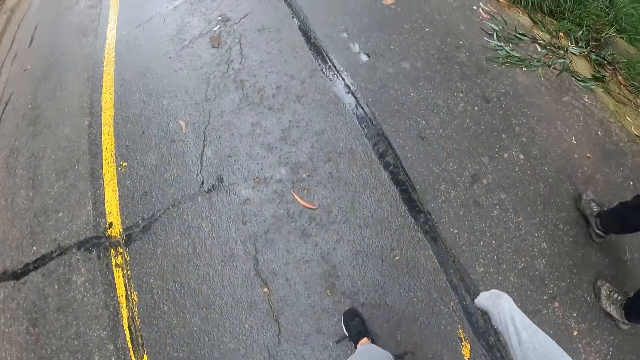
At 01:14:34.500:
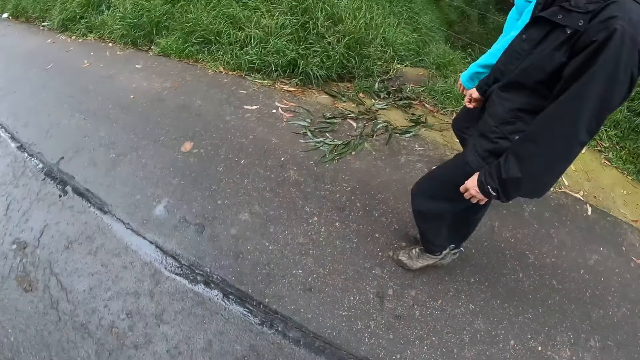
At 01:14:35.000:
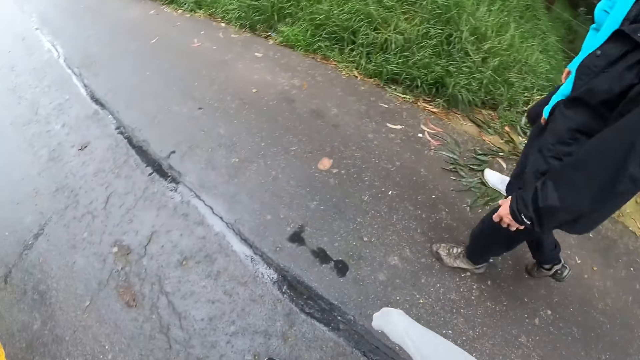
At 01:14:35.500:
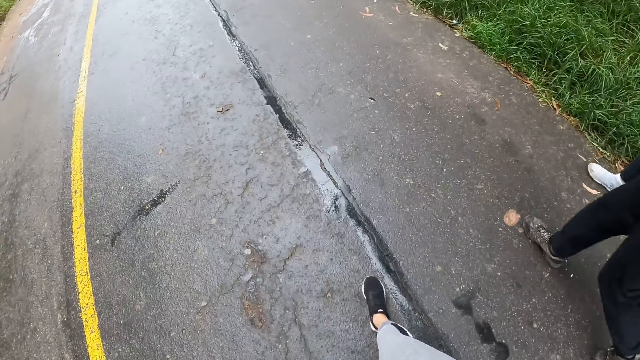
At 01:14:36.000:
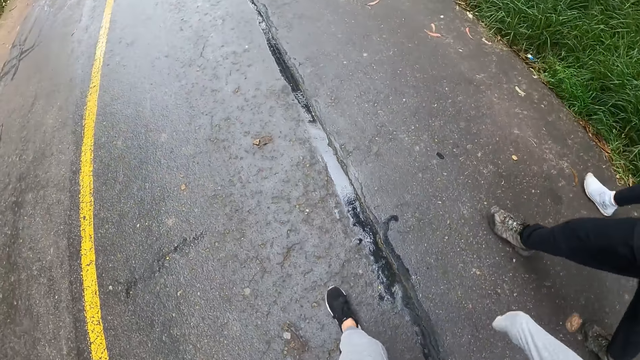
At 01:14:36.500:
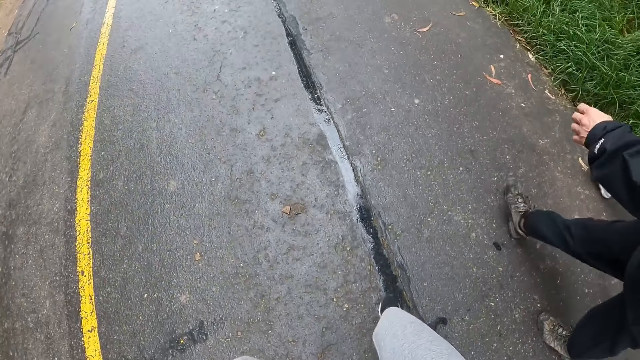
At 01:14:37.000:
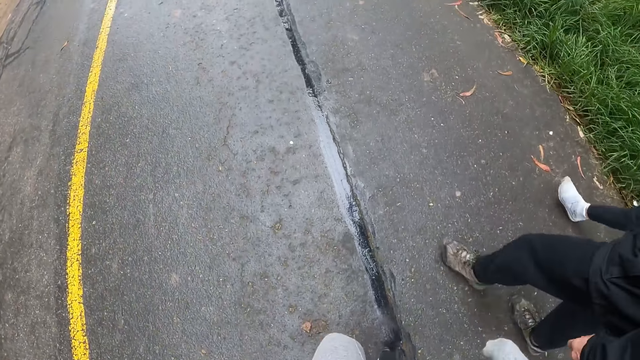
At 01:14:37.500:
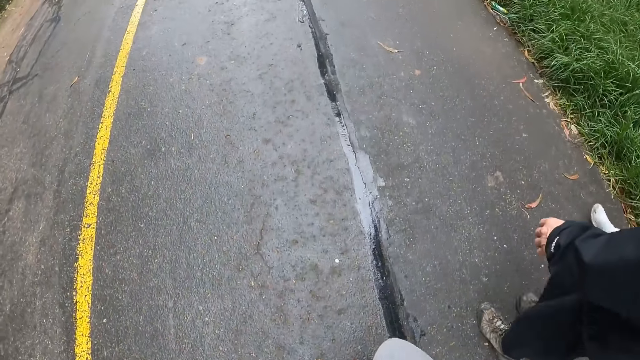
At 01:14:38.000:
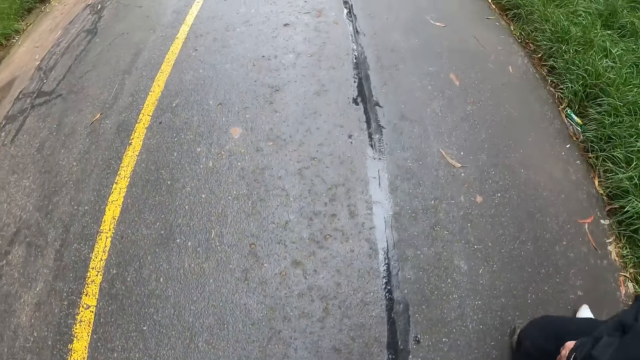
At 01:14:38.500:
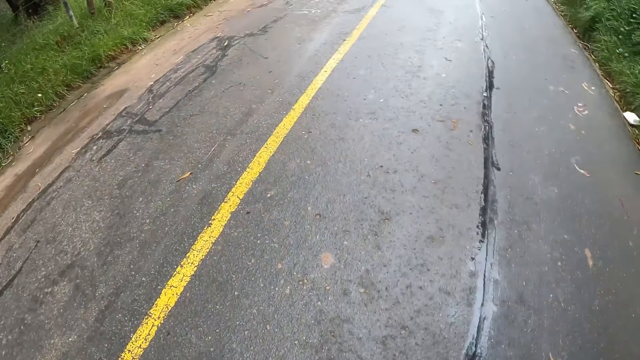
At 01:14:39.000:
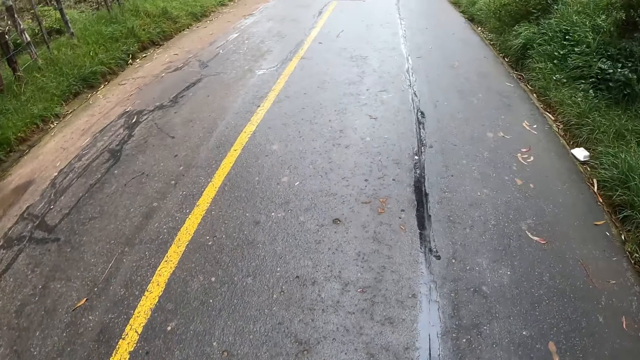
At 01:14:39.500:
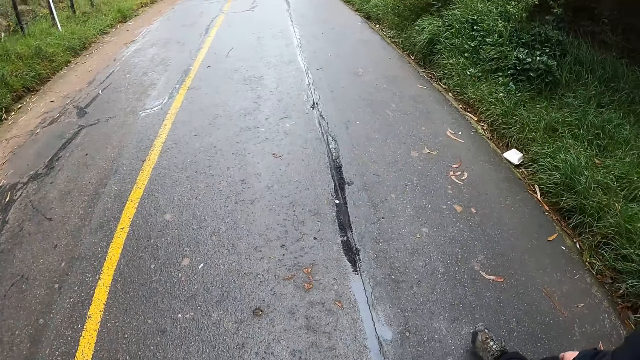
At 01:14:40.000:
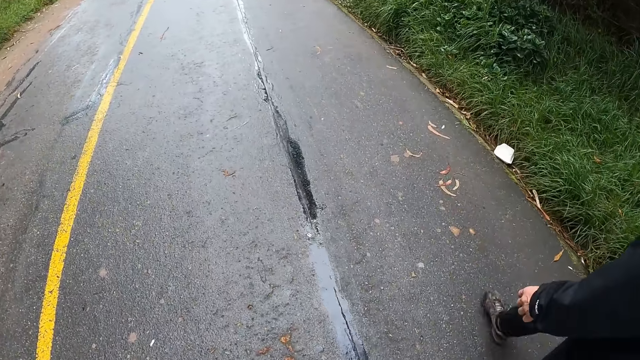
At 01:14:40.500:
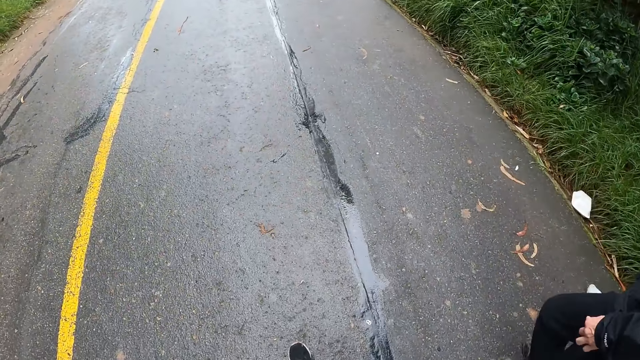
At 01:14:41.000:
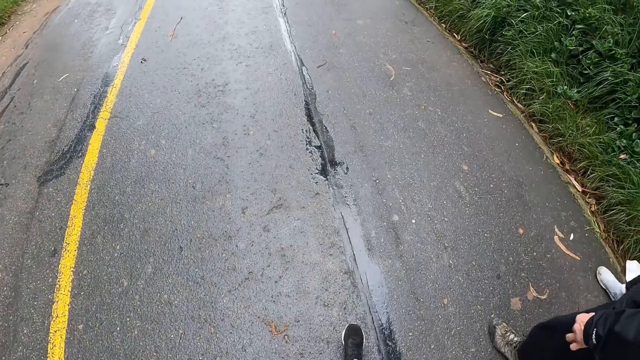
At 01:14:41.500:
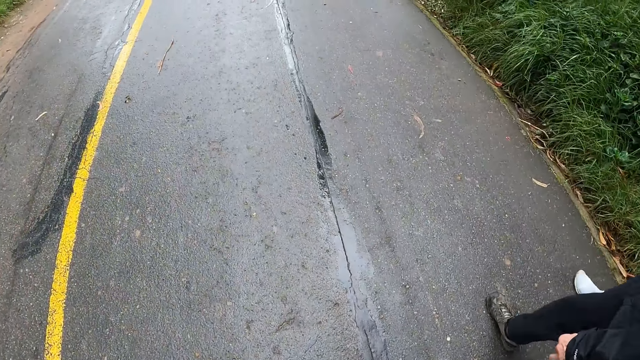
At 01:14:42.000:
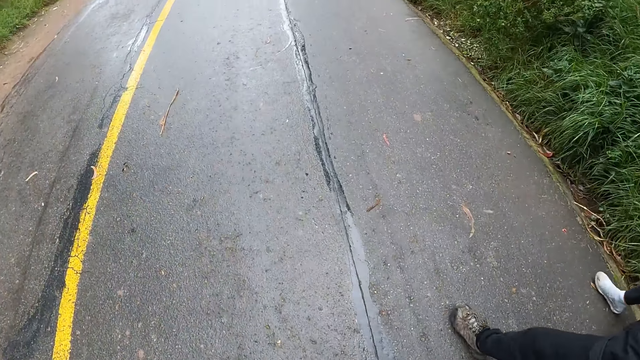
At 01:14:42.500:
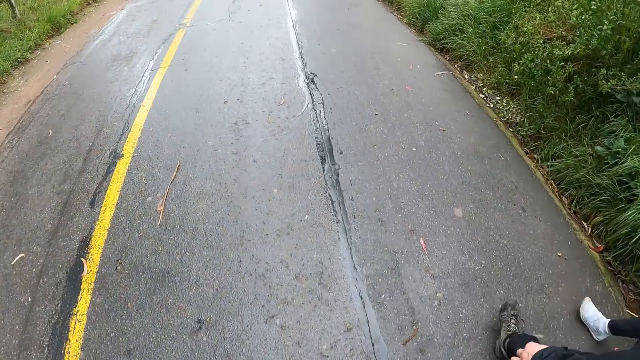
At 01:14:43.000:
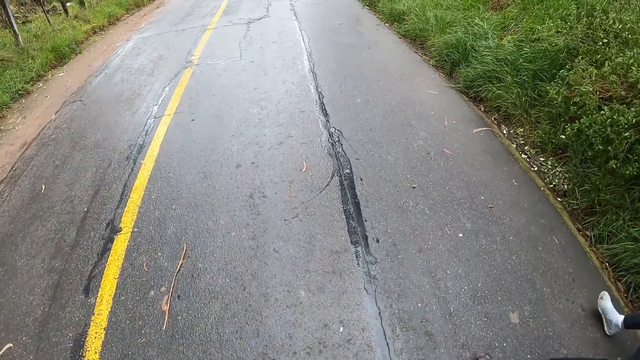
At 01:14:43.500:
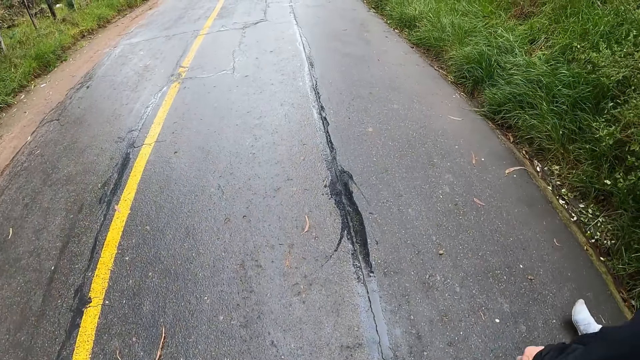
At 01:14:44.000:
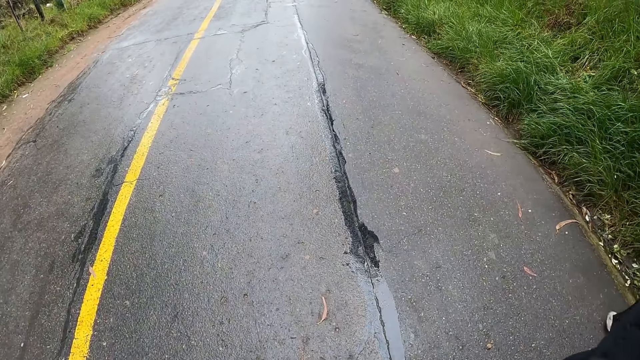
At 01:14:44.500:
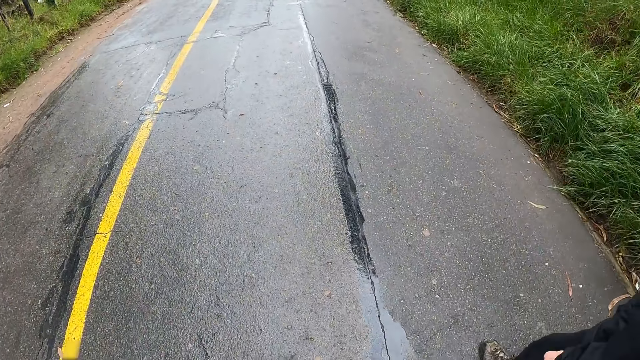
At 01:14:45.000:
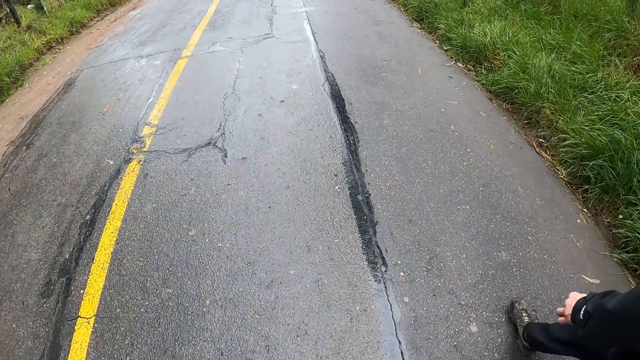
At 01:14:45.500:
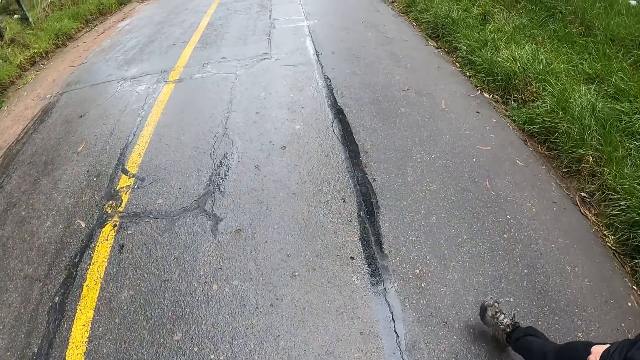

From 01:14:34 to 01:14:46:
A person waves a hand up. The camera wearer walks on the road with the person and a lady.

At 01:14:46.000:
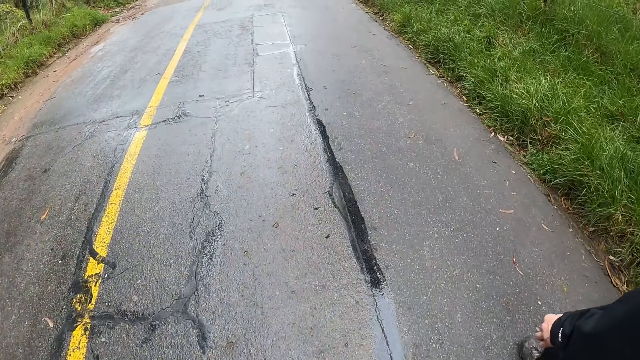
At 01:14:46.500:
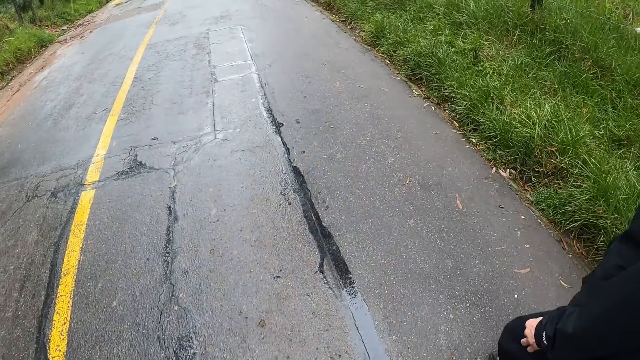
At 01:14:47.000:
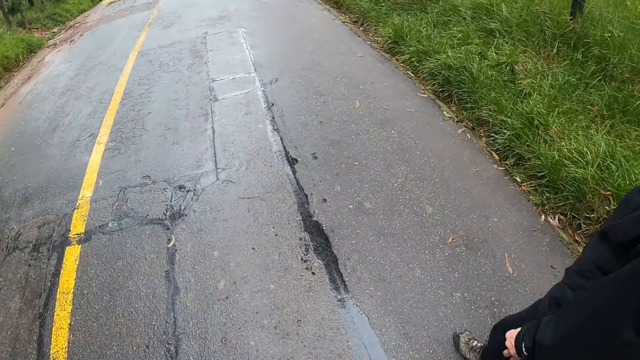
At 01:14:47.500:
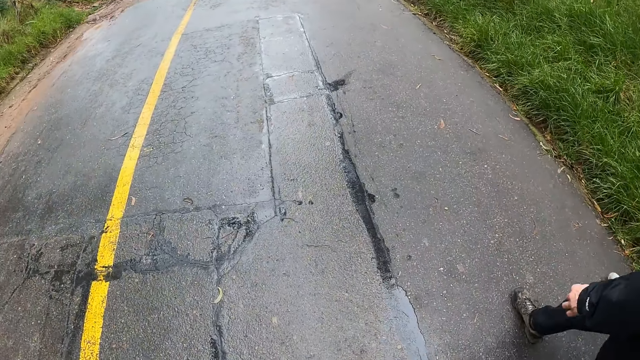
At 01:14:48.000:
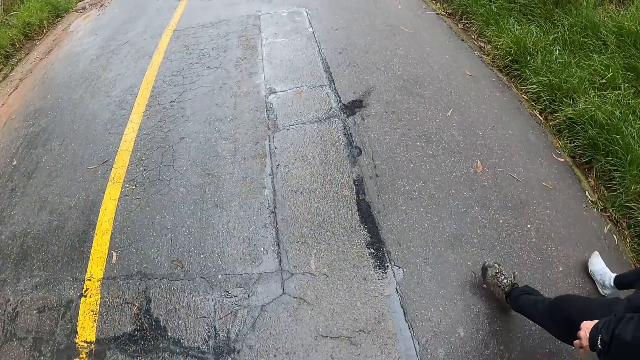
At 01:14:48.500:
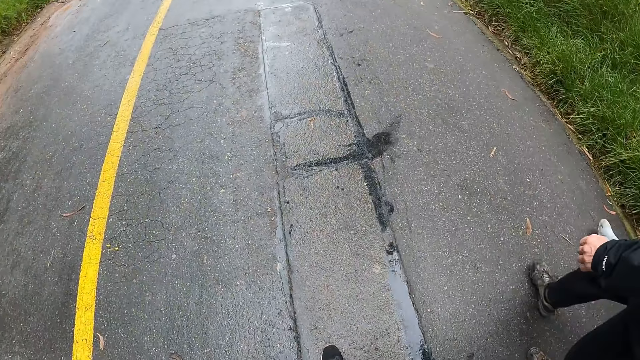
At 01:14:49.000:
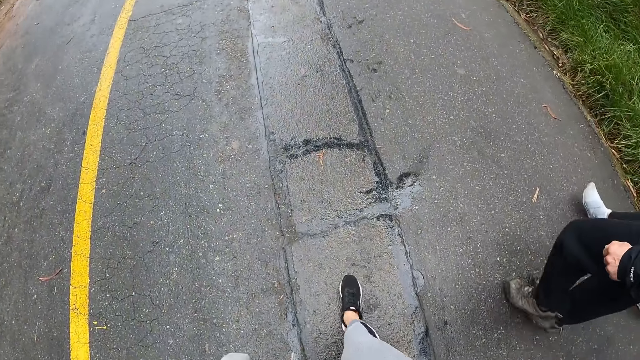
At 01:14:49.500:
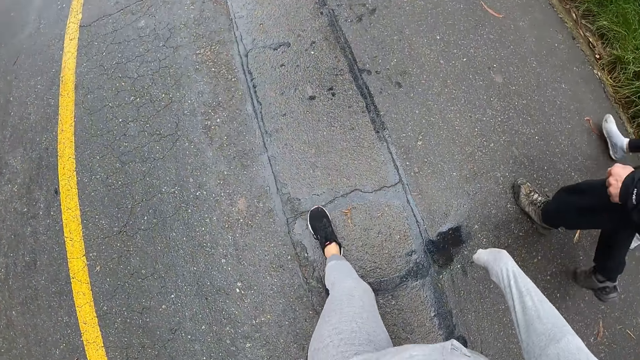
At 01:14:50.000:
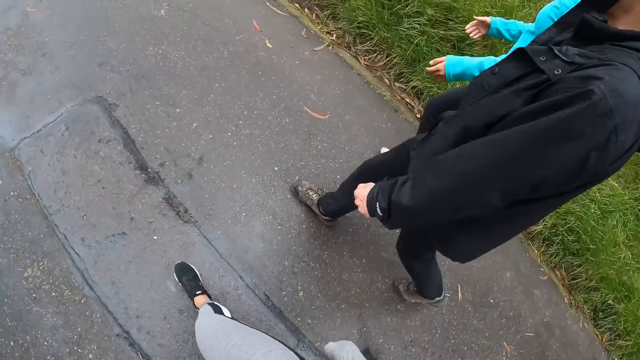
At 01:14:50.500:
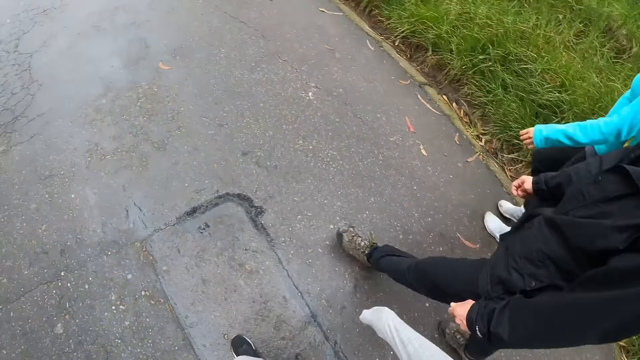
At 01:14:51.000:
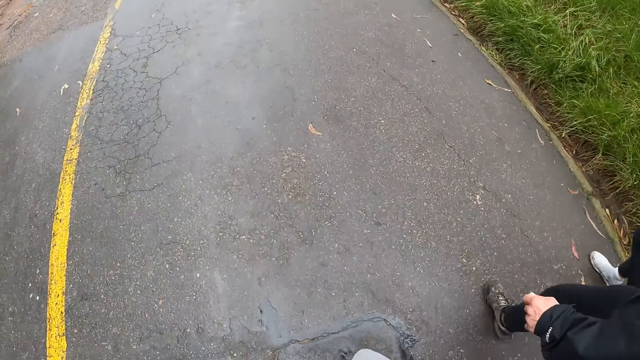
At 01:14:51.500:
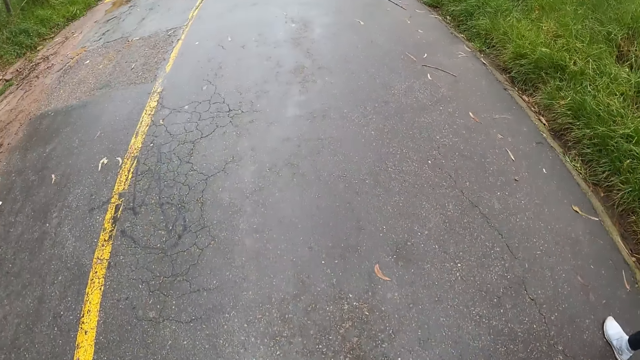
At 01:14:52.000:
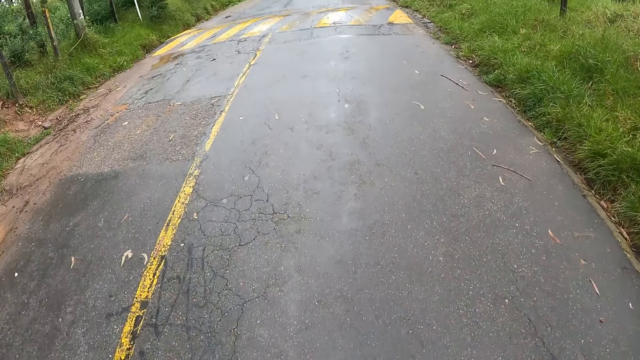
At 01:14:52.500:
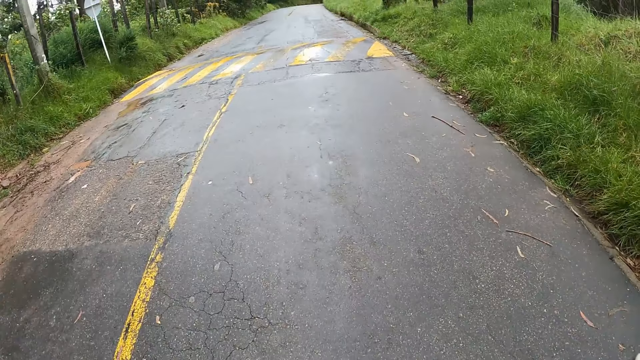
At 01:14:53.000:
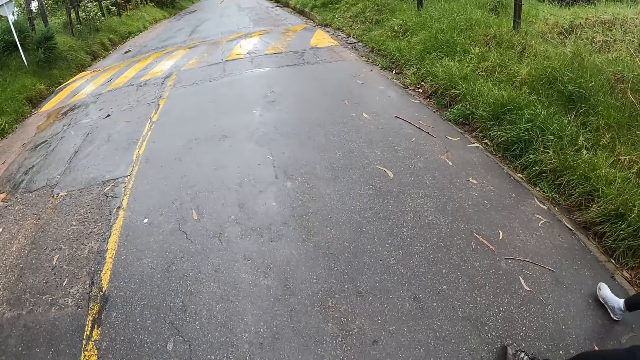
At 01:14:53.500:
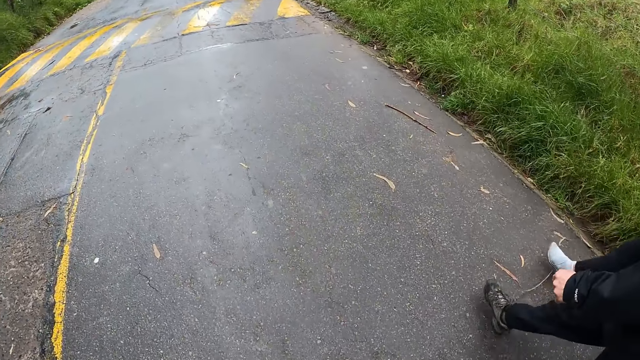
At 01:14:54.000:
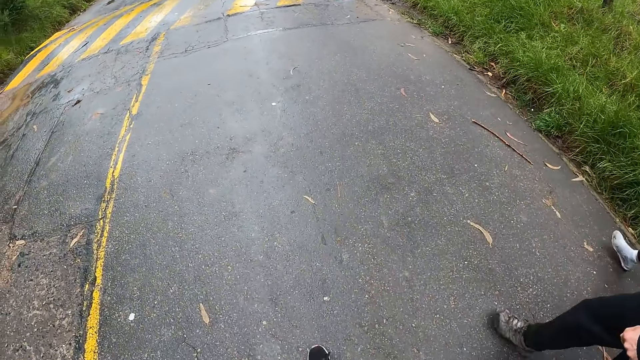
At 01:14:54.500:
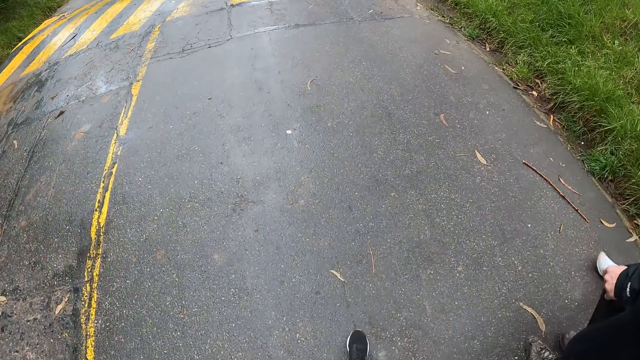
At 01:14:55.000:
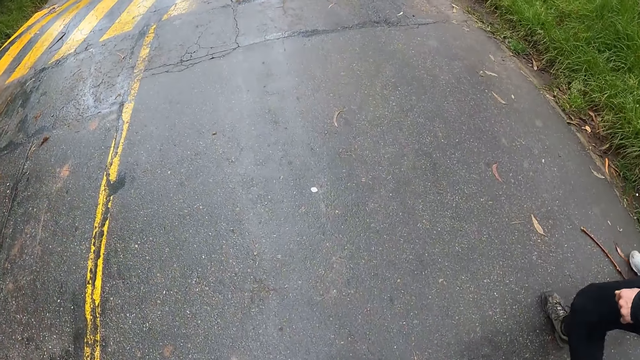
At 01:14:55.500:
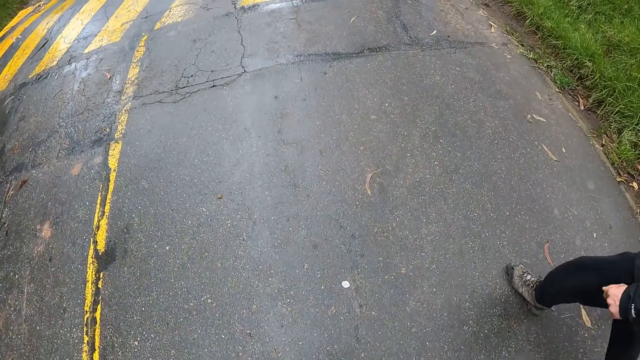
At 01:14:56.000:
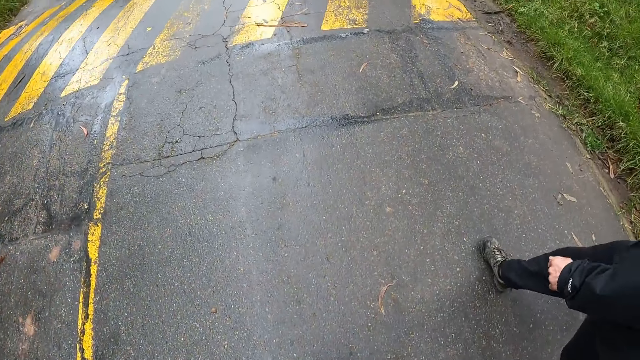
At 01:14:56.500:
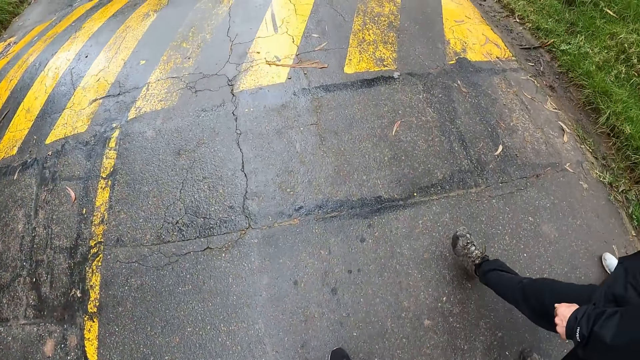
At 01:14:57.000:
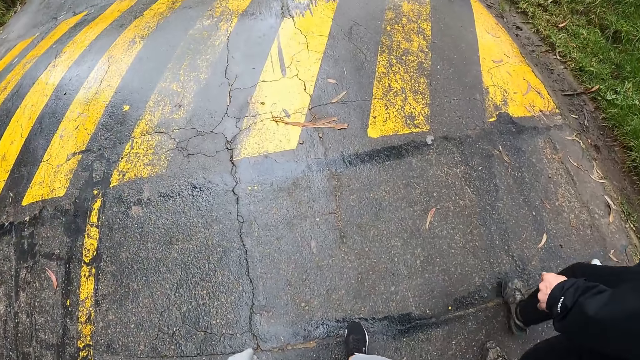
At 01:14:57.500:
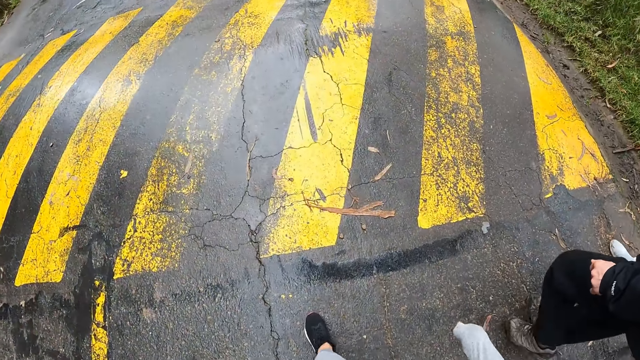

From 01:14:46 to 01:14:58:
A lady talks to the camera wearer and a person with hand signs. The camera wearer walks on the road with the person and the lady.
